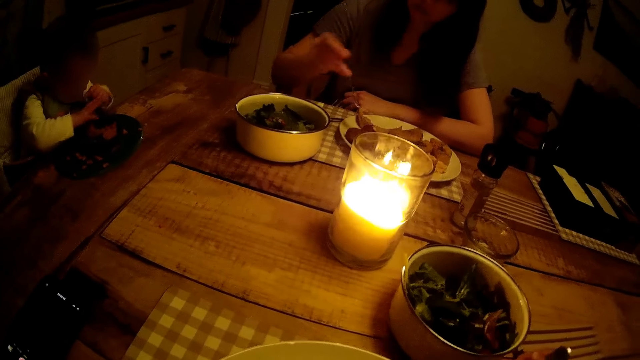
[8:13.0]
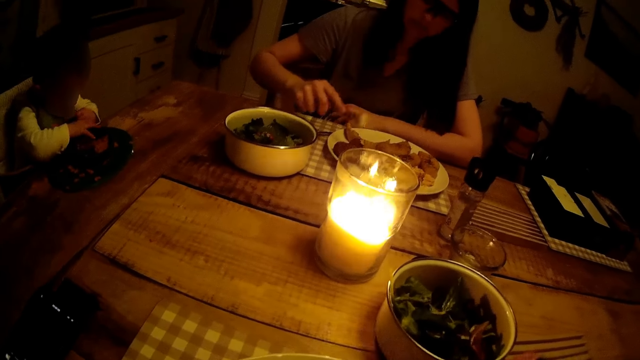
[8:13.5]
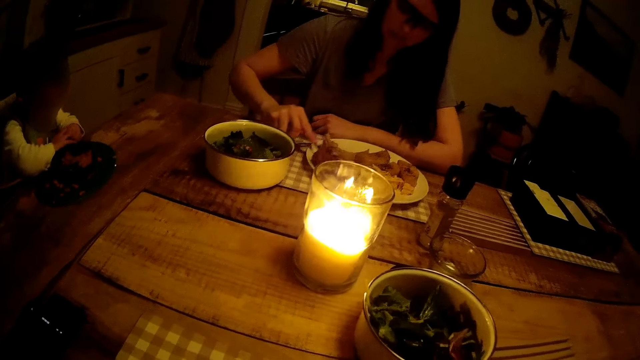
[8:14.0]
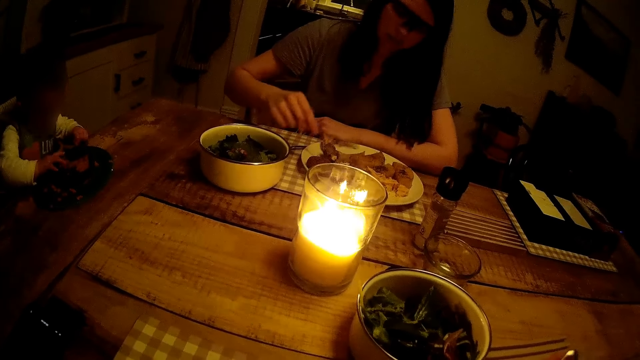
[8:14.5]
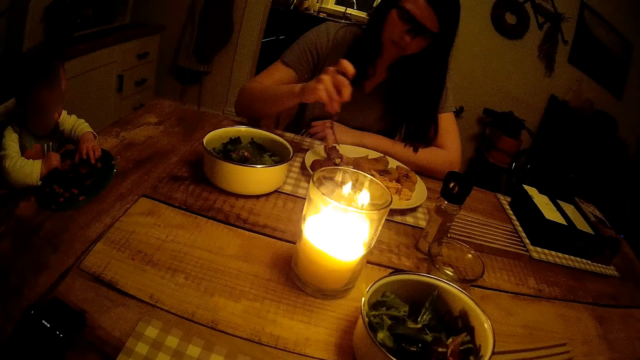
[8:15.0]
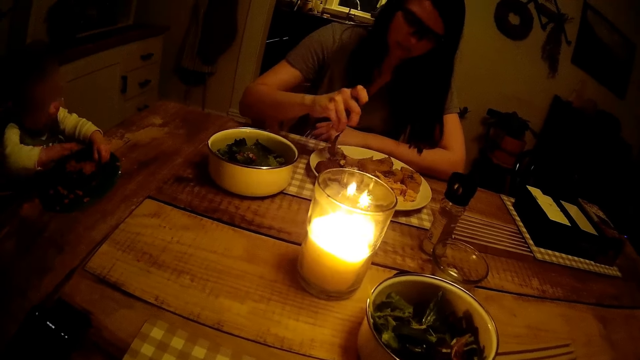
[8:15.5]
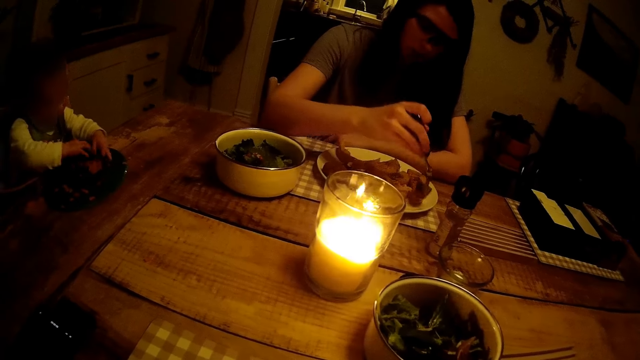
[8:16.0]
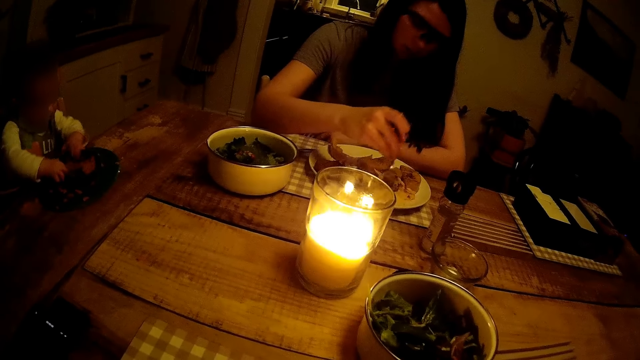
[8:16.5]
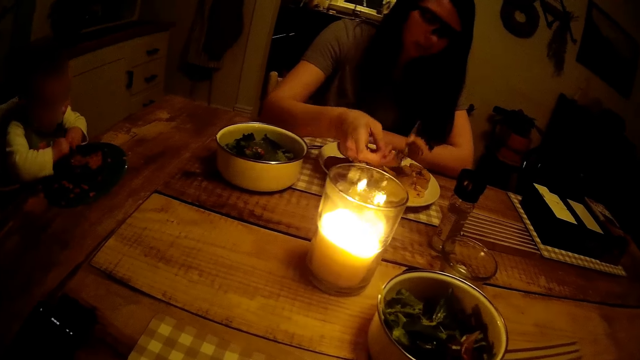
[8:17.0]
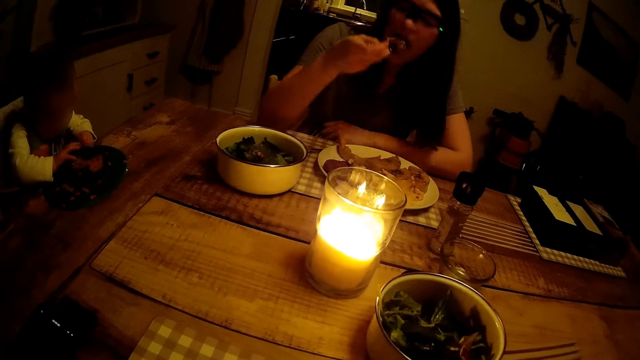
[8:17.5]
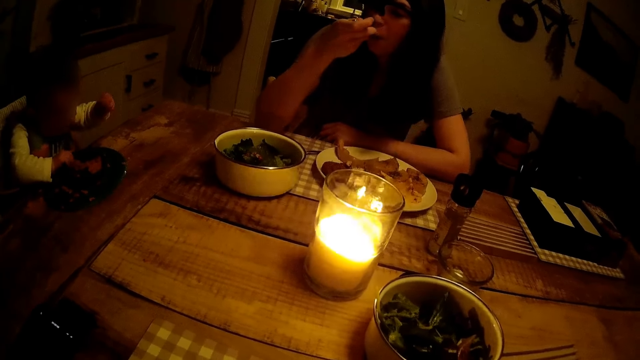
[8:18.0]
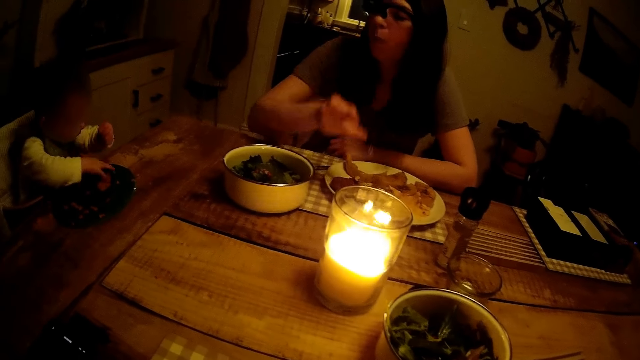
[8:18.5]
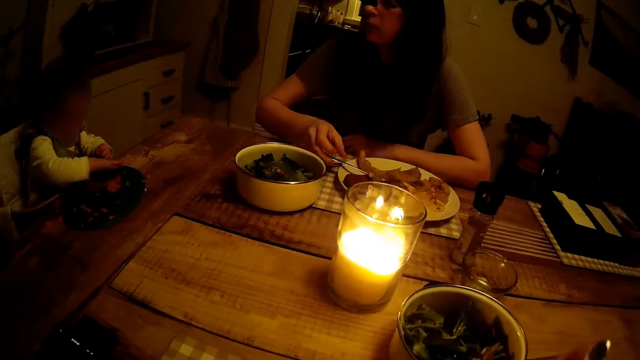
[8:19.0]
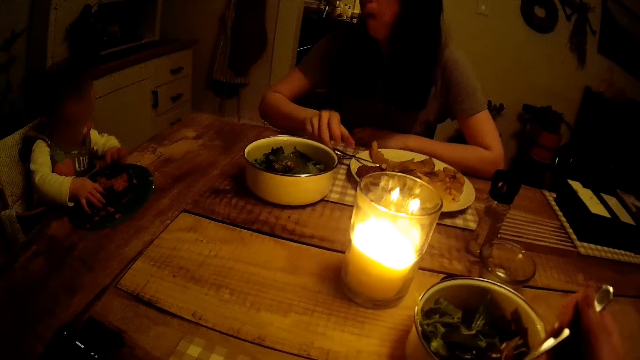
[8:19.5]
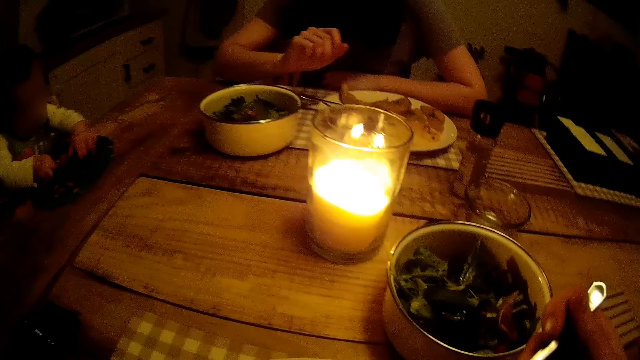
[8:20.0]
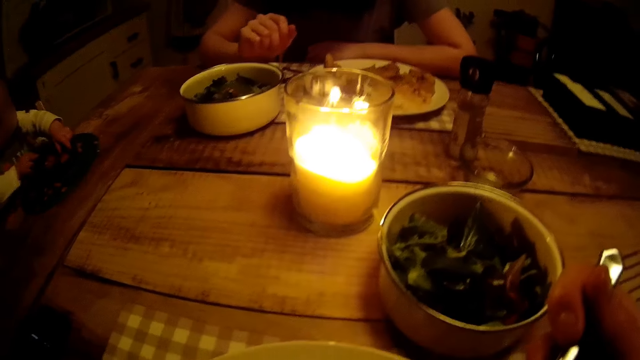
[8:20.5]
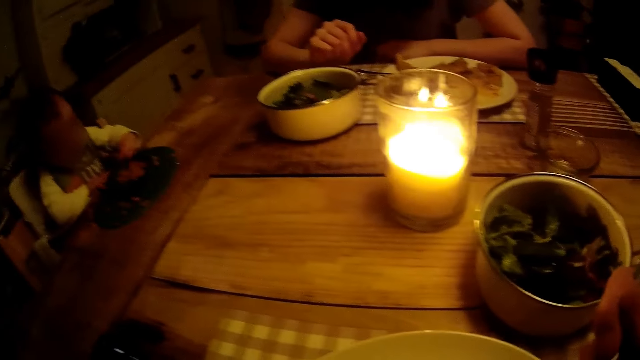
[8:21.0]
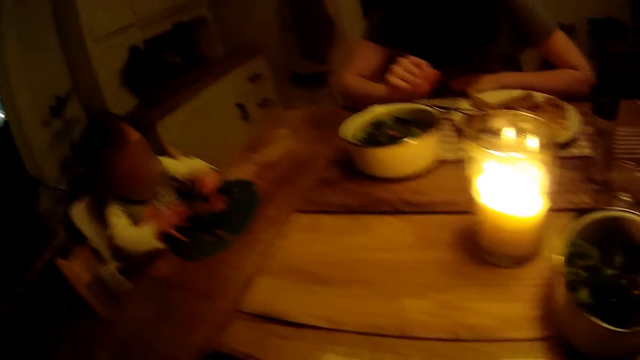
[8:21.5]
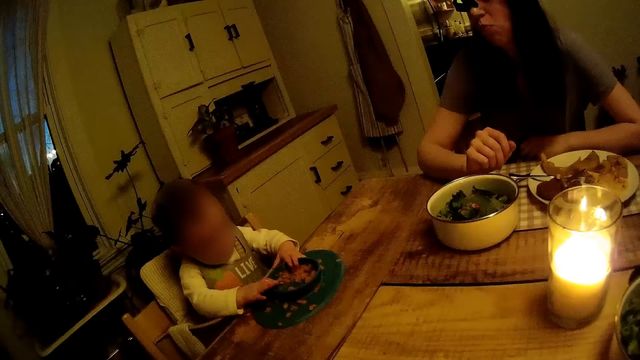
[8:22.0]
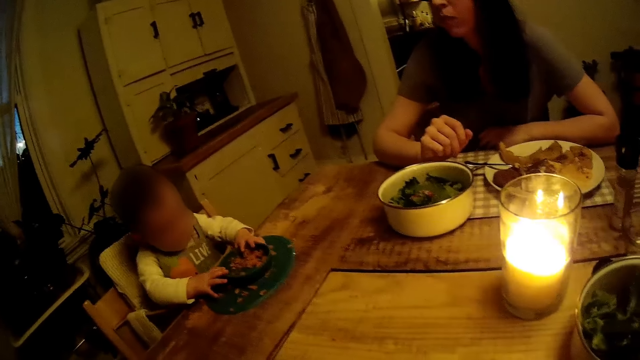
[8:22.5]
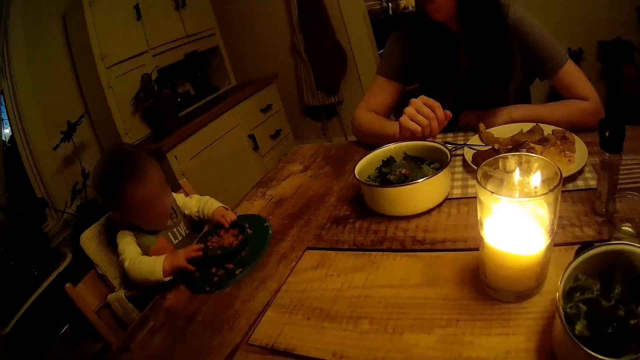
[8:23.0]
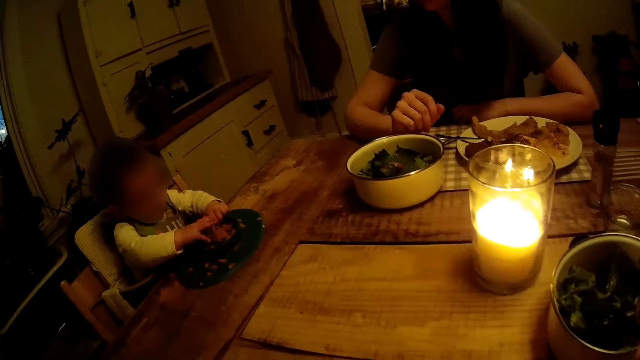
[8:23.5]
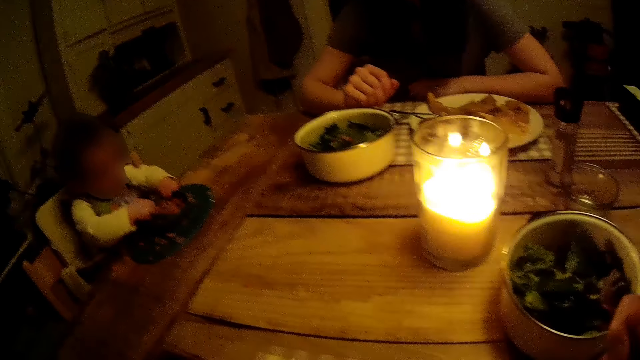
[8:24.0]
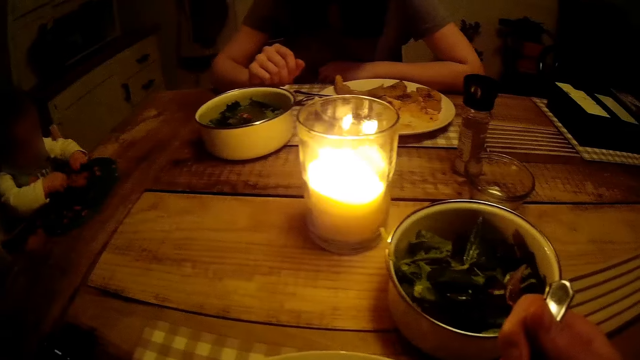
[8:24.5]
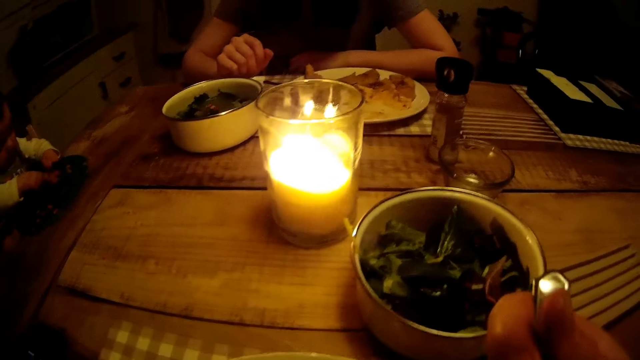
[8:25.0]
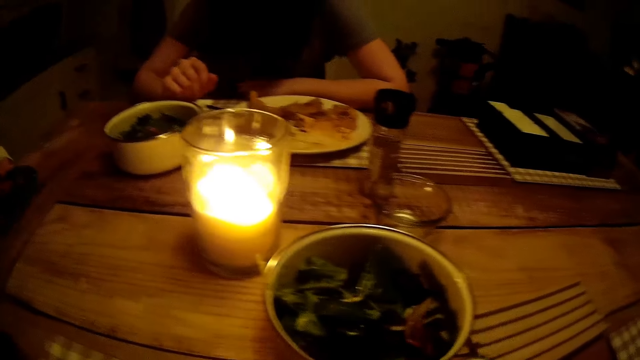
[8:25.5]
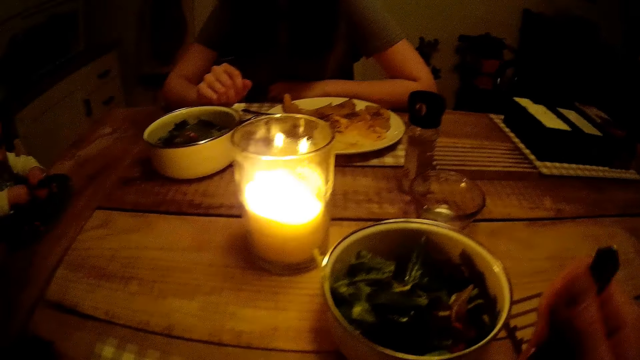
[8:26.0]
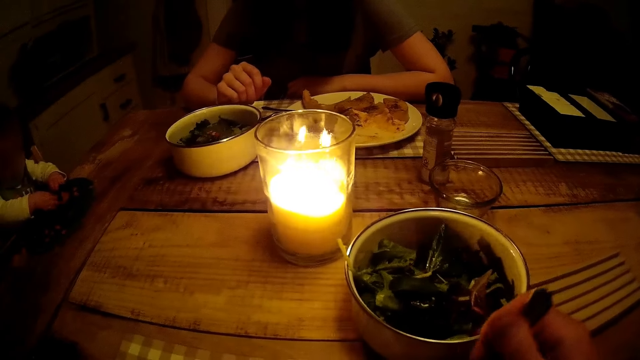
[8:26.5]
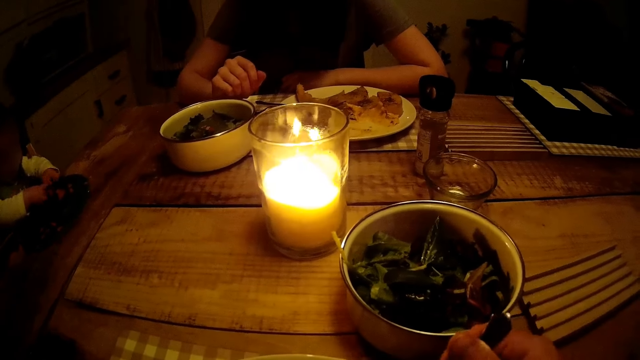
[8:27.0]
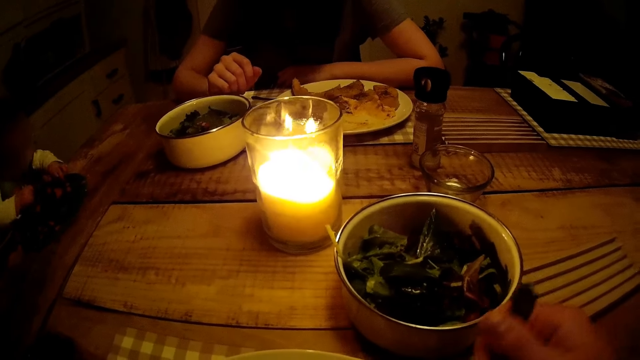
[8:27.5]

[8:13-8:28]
The woman moves a meal on the plate on the table with the fork in her right hand. The woman slices the meal in the plate on the table with the fork in her right hand. The woman picks the meal from the plate on the table with the fork in her right hand. The woman puts the meal in her mouth with the fork in her right hand. The woman places the fork in the plate on the table with her right hand. The camera wearer holds the fork. They look around the room. They hold the fork.

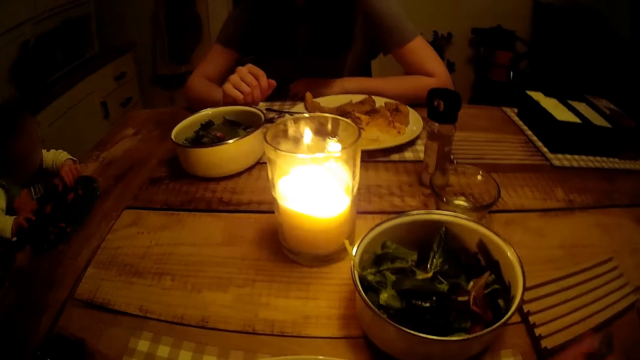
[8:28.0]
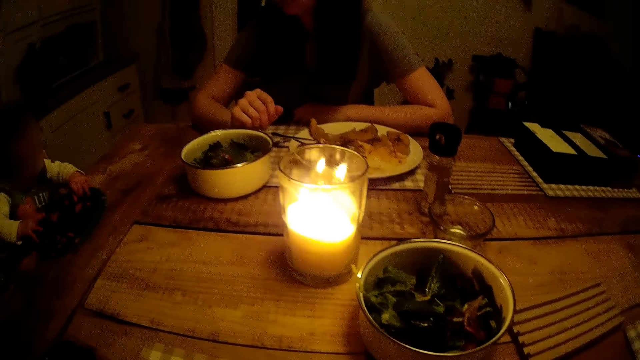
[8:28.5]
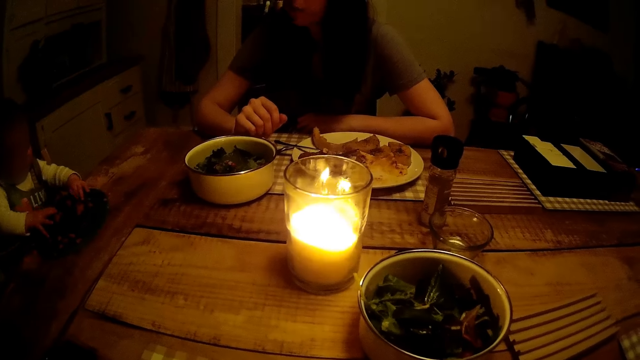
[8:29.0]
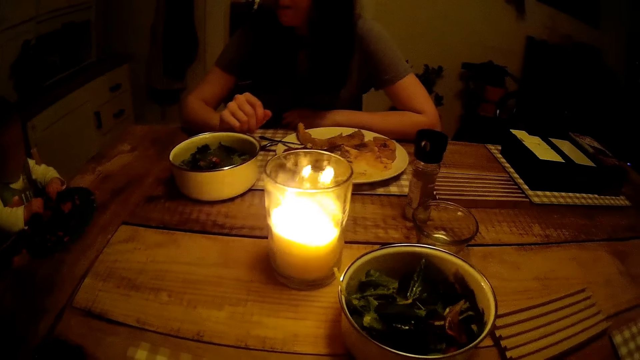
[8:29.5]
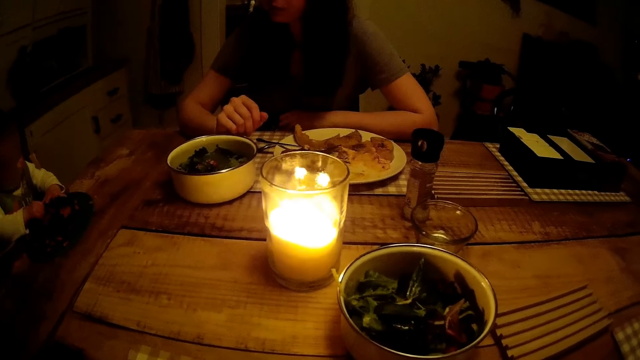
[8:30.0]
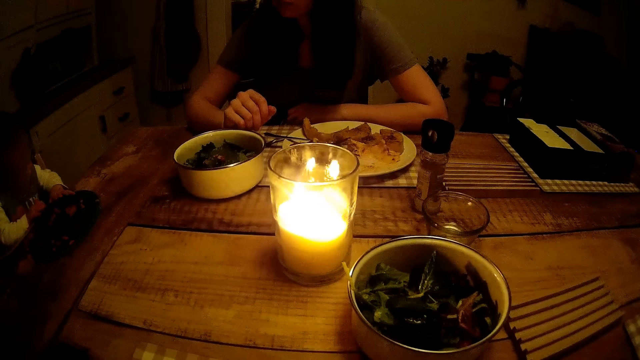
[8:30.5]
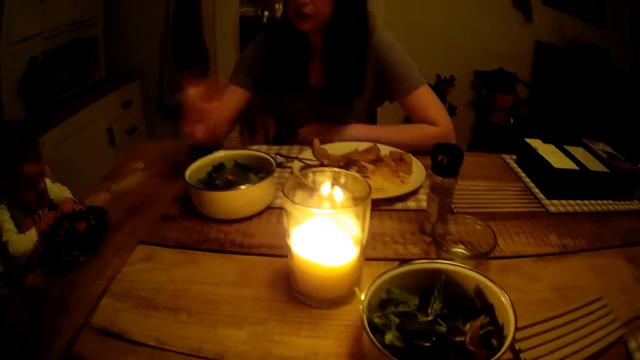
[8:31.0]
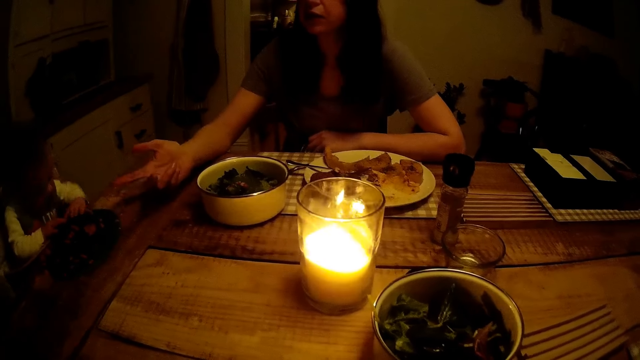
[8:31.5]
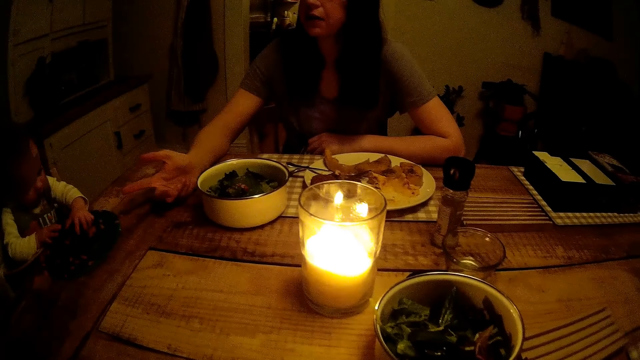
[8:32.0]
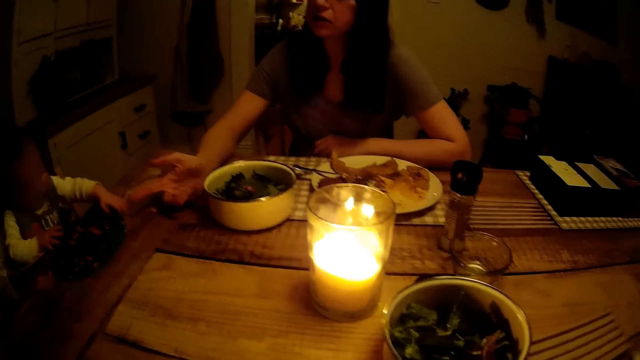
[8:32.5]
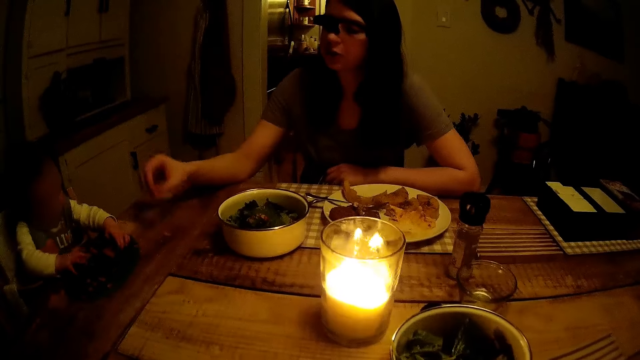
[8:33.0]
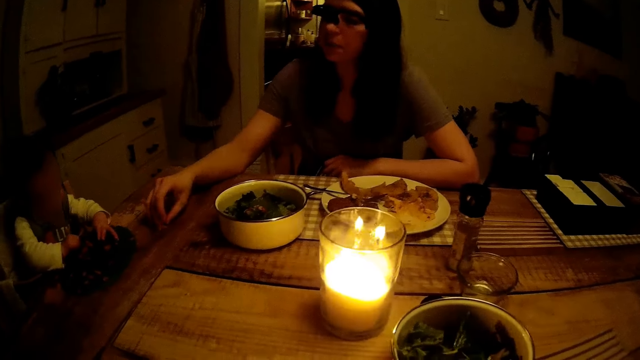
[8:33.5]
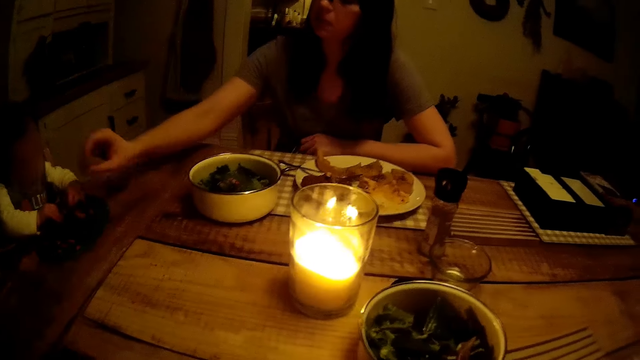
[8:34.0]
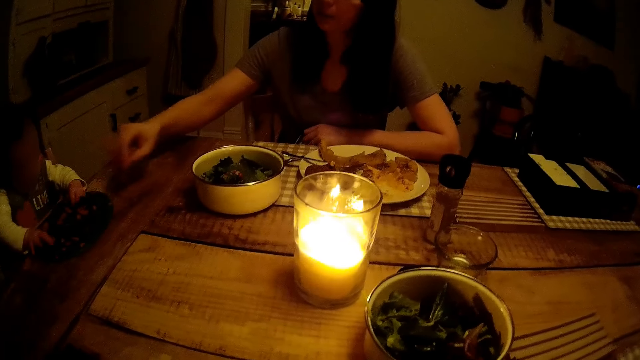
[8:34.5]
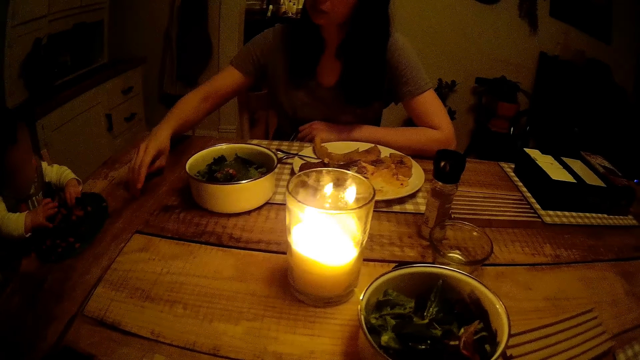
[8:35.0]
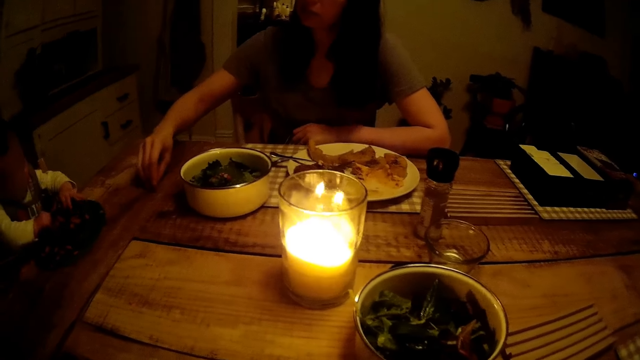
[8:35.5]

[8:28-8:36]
The camera wearer interacts with a woman. A lady talks with another lady. The woman picks a meal from the table with her right hand. The woman drops the meal in the bowl of food on the table with her right hand. The woman picks the meal from the table with her right hand.
